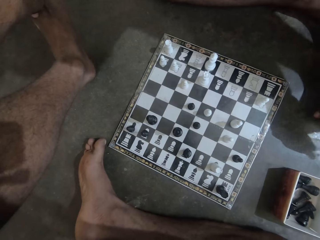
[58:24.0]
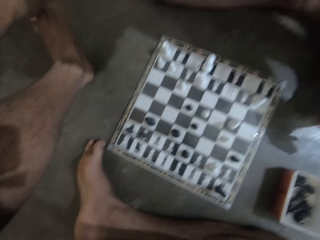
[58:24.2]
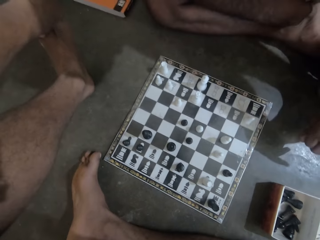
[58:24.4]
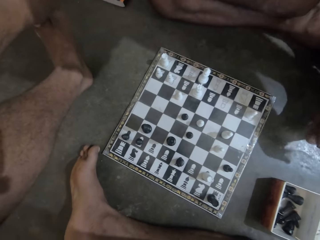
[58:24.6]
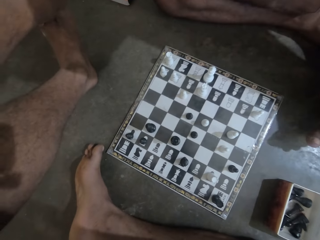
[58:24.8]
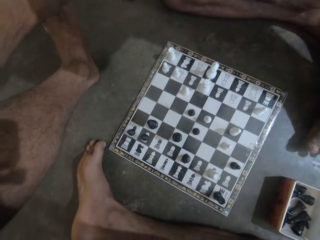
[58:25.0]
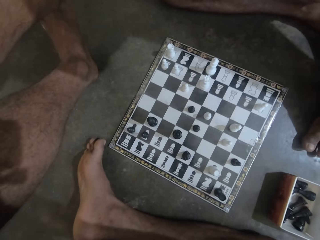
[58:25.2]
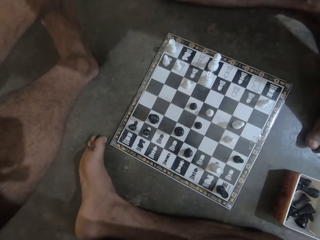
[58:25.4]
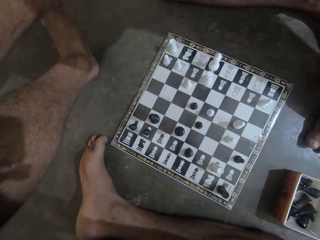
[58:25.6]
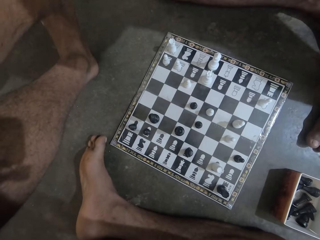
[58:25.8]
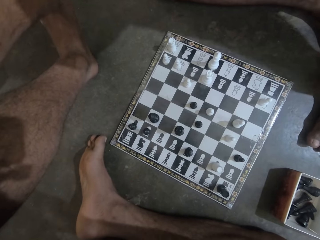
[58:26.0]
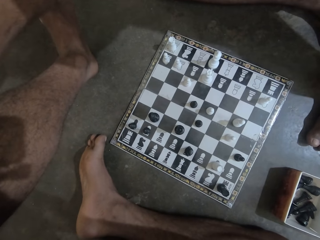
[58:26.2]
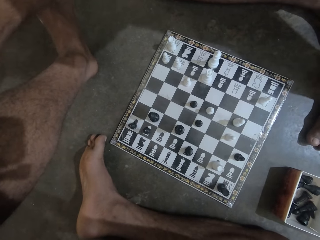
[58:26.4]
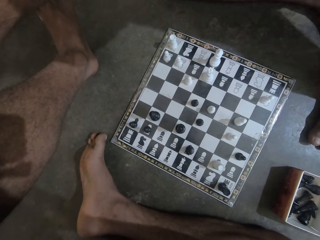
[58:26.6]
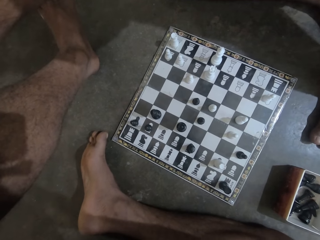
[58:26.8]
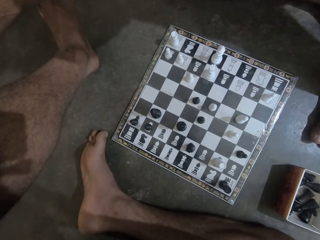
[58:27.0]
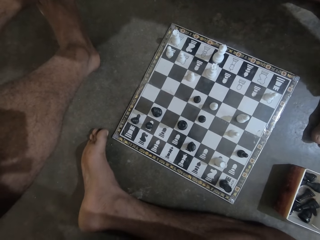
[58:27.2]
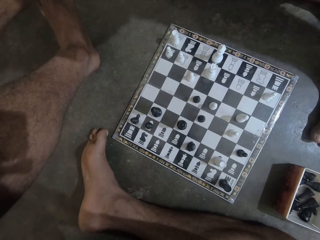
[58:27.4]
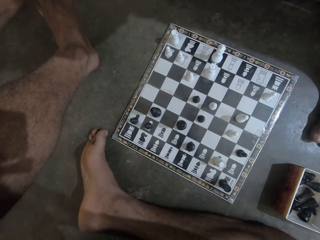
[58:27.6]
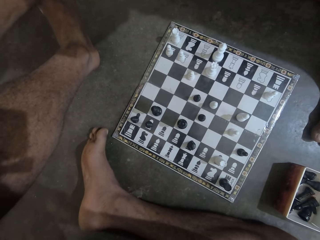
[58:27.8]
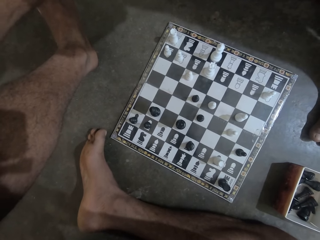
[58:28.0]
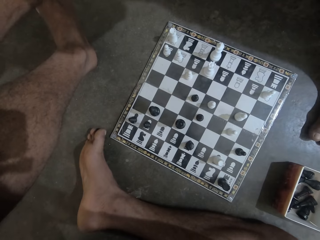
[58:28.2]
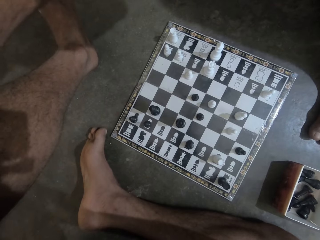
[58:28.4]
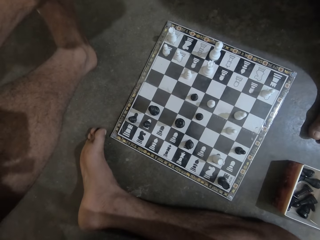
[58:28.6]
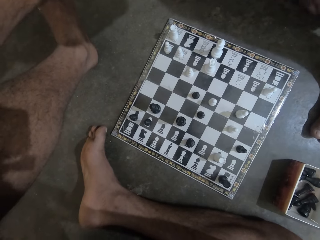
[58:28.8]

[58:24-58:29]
The camera wearer stares at the chess board.

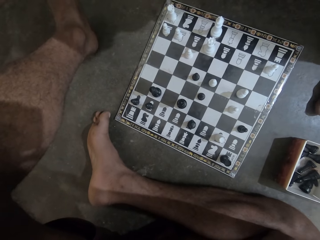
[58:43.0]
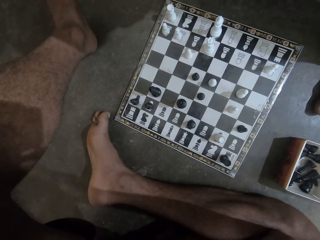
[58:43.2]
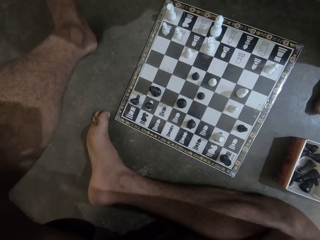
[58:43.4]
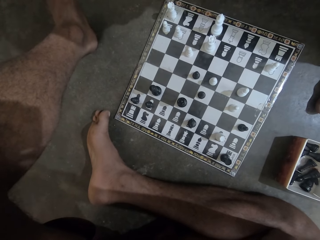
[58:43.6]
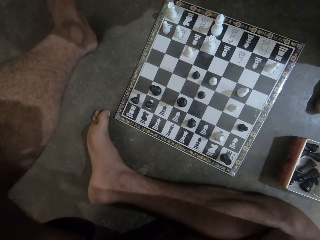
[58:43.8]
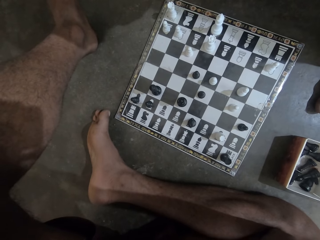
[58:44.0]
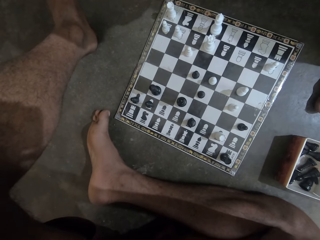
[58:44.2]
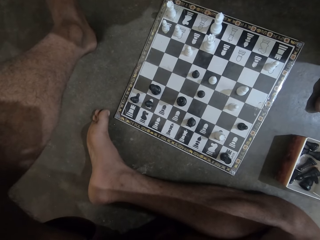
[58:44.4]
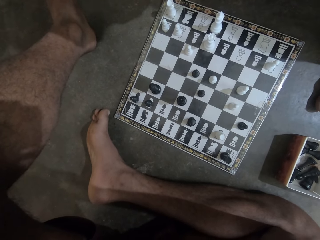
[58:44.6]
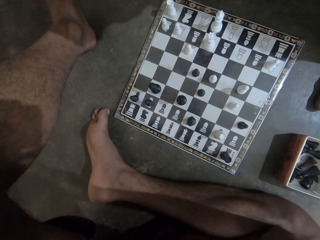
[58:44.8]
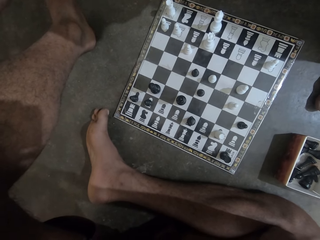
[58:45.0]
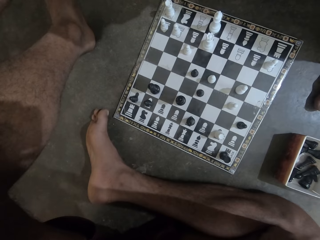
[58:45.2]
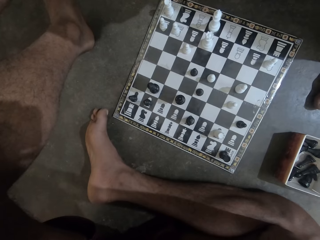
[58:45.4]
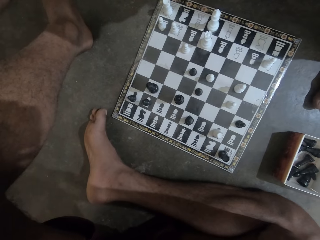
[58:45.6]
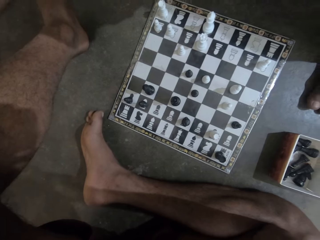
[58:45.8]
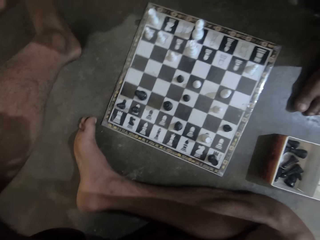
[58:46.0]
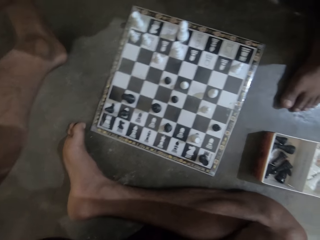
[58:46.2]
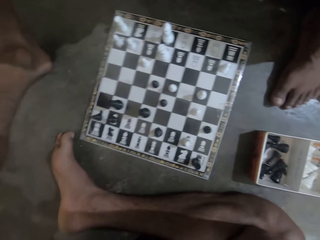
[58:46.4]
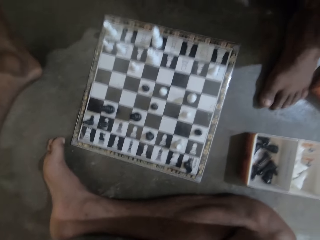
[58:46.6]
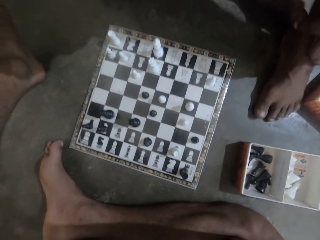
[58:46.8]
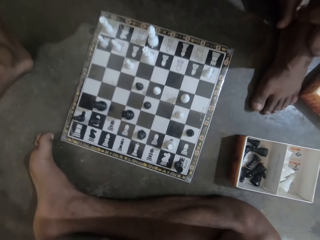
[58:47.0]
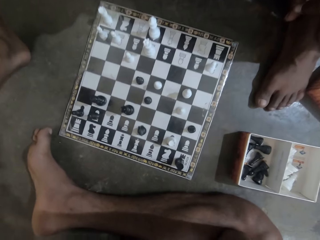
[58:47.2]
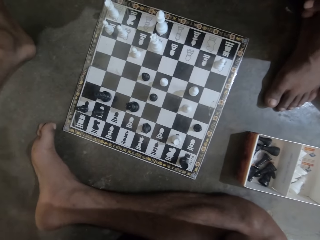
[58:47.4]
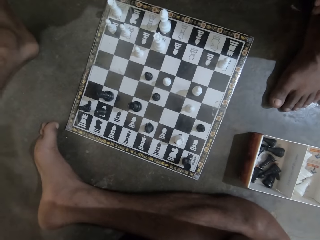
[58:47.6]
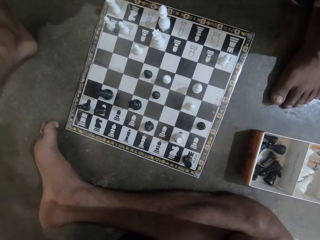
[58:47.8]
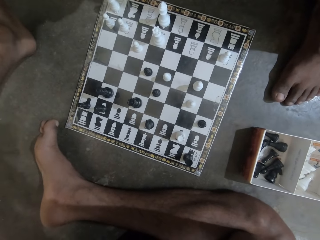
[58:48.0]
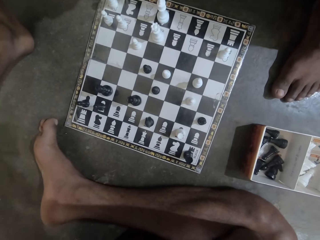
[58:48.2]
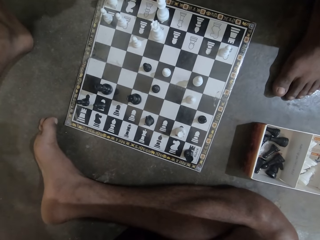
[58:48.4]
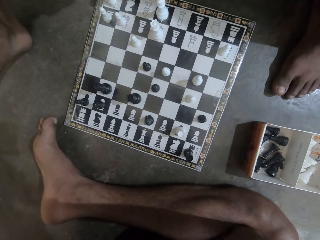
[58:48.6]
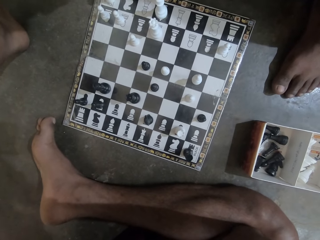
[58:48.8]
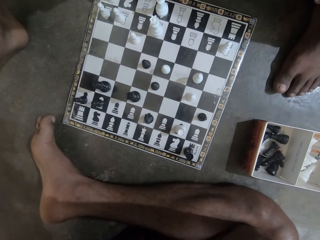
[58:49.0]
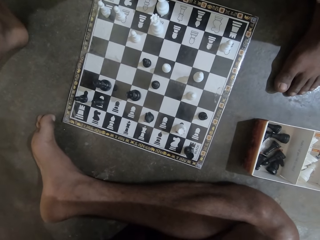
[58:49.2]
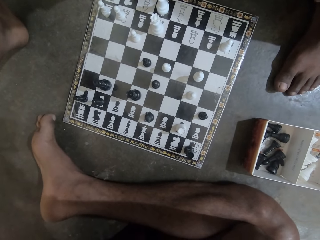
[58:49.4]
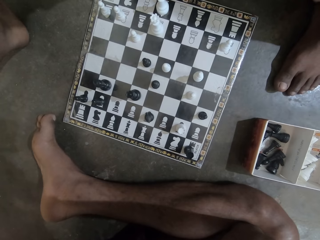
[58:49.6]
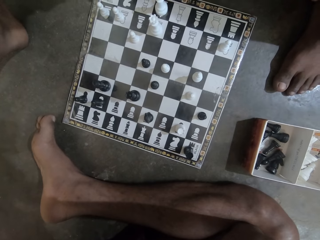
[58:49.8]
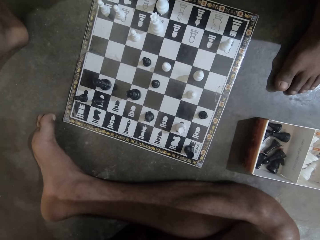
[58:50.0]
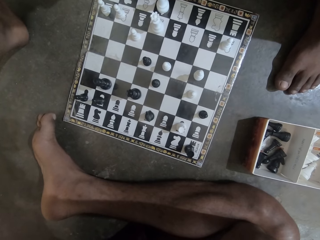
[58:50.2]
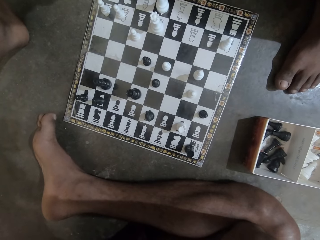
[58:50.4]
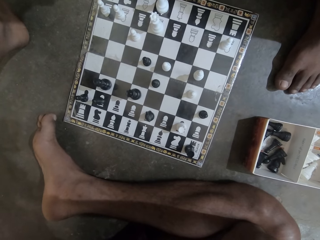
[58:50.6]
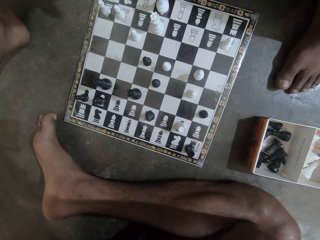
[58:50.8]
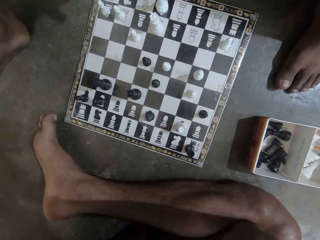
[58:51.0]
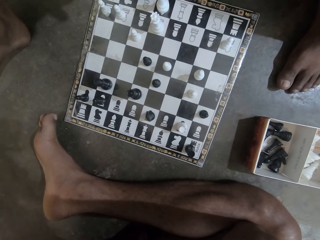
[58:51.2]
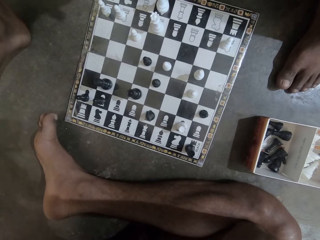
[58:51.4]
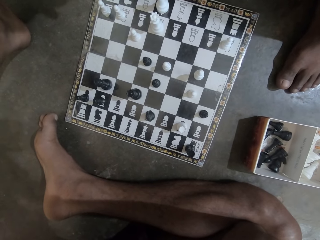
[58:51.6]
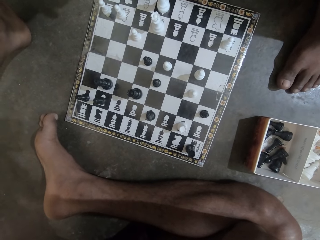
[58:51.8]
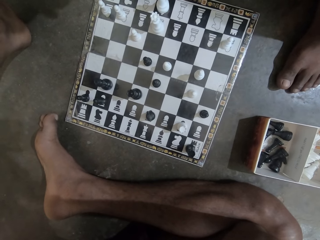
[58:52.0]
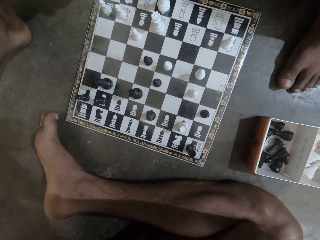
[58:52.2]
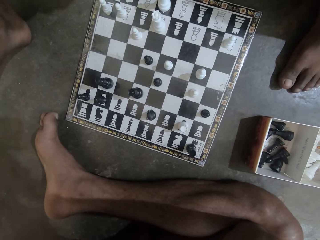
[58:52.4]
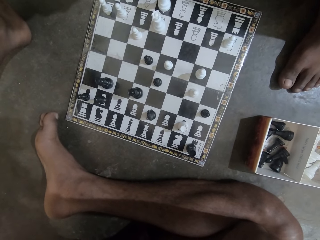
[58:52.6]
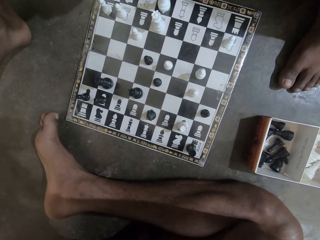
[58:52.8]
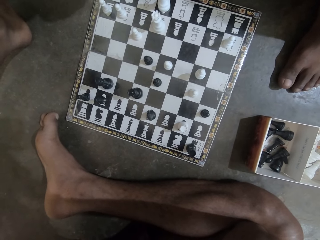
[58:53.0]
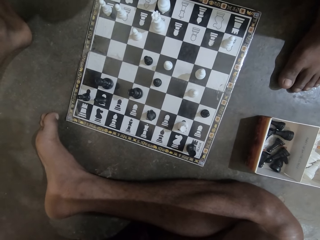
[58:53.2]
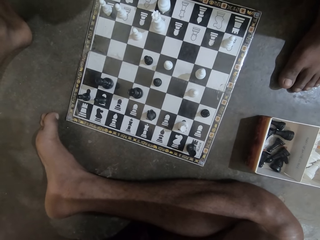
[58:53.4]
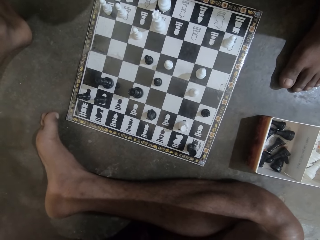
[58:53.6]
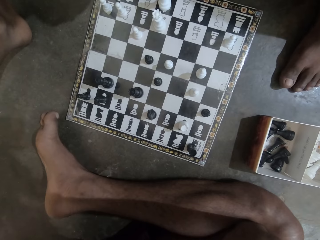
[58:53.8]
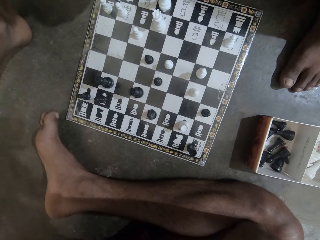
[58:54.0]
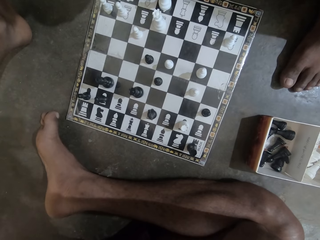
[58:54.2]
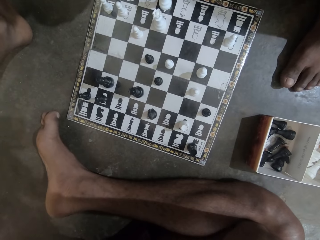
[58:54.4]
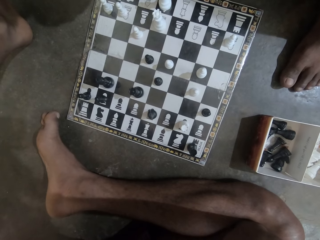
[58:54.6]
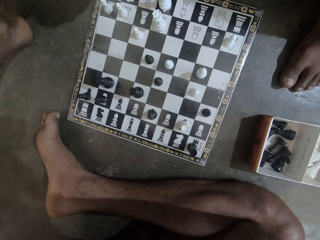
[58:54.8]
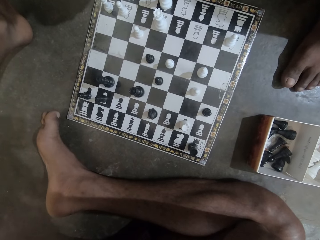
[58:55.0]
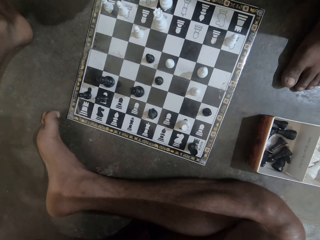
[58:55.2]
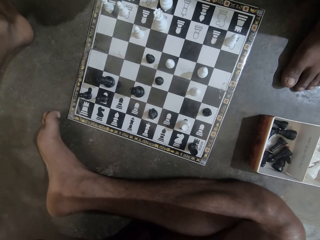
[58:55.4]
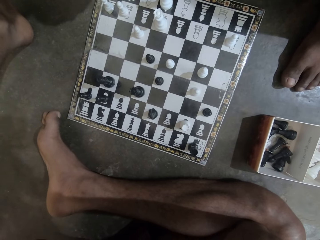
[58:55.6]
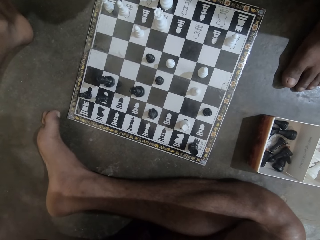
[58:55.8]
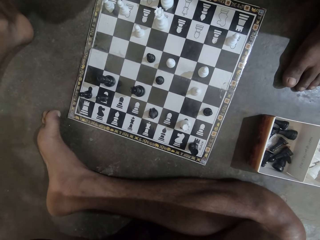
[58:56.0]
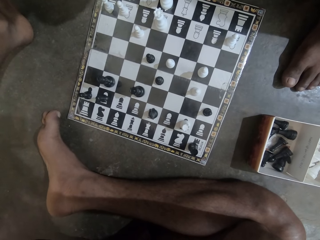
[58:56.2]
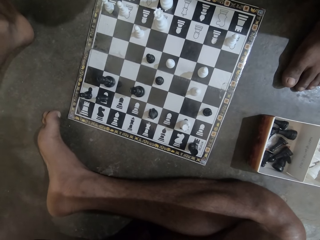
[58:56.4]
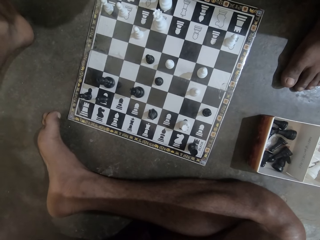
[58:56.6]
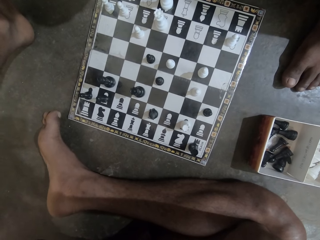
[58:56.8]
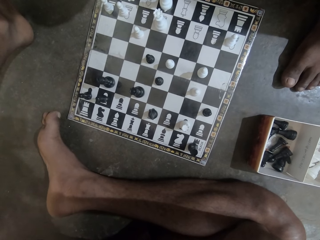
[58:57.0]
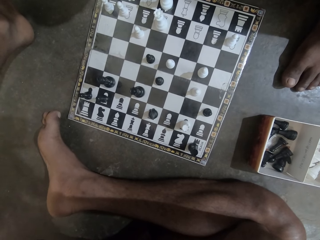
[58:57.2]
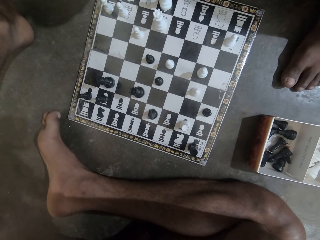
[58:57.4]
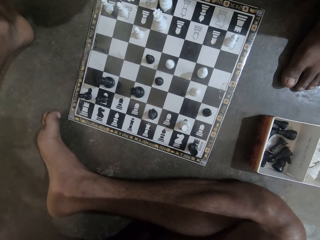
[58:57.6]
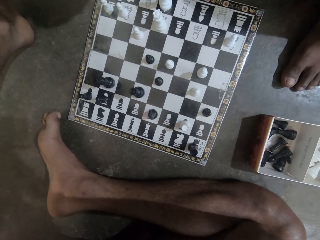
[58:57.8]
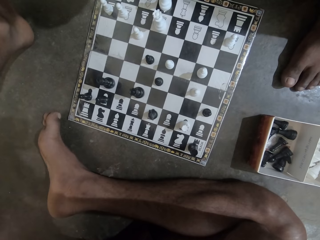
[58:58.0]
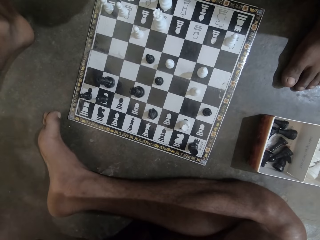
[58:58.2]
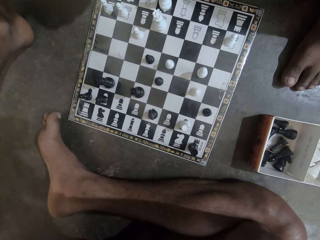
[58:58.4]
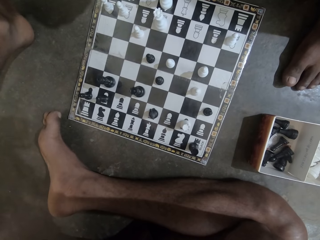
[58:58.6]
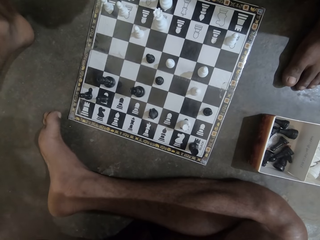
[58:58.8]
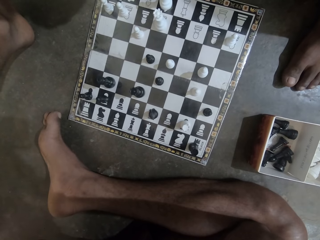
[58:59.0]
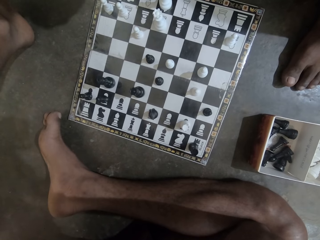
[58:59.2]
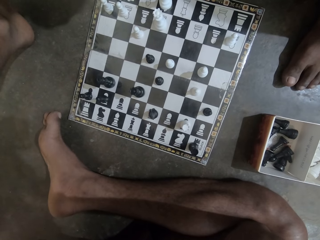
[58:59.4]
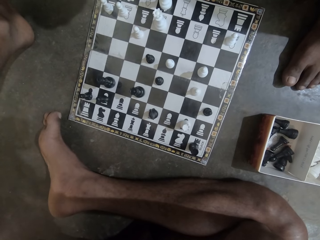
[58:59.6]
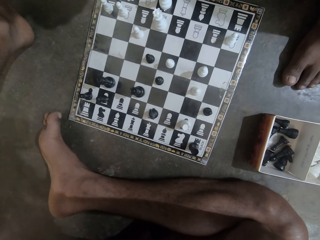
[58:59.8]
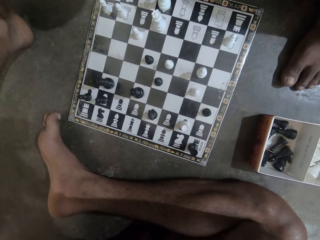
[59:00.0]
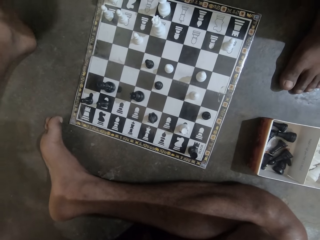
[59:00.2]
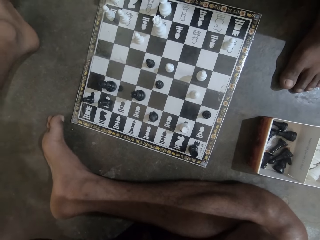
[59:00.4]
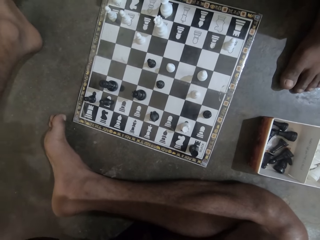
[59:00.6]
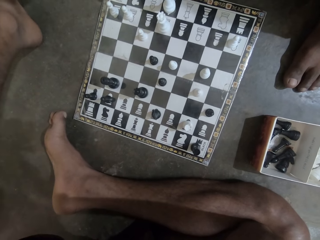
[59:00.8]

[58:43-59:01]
The camera wearer stares at the chess board. A person holds a foot.
